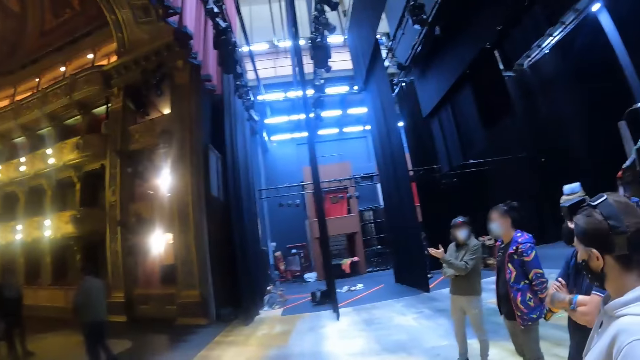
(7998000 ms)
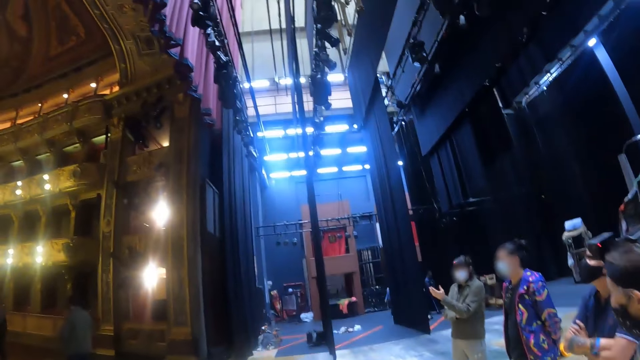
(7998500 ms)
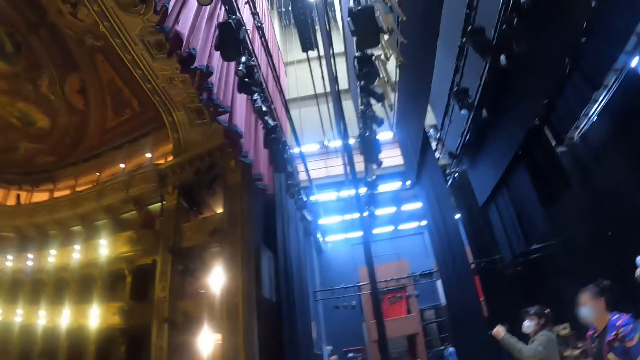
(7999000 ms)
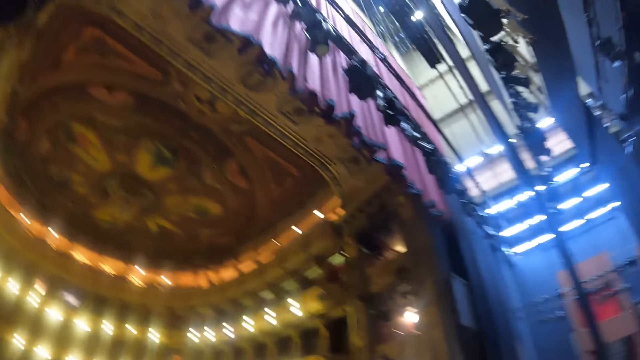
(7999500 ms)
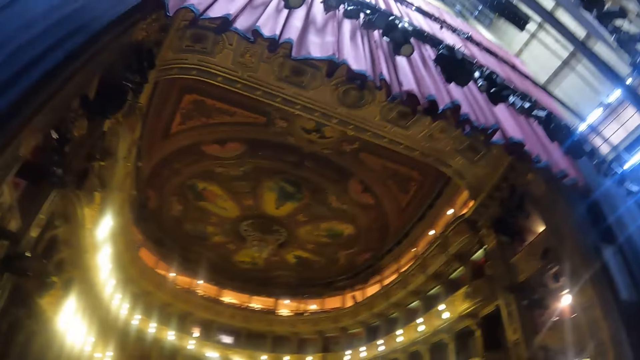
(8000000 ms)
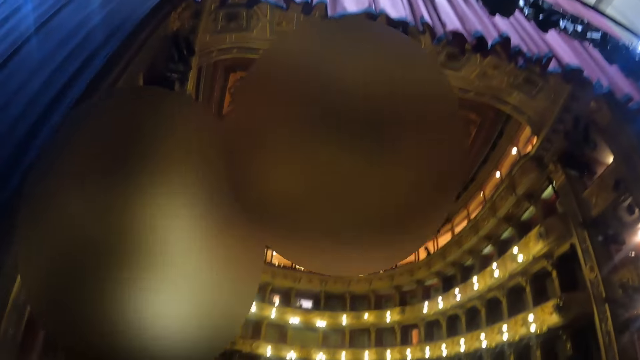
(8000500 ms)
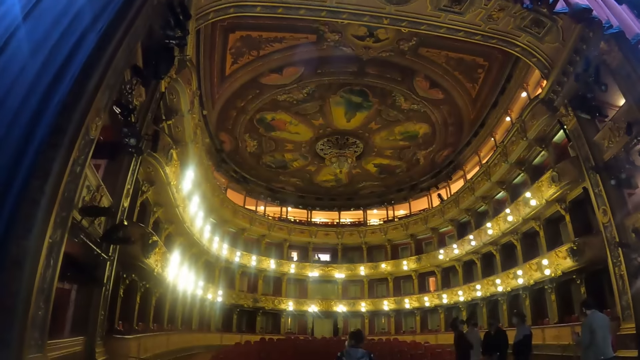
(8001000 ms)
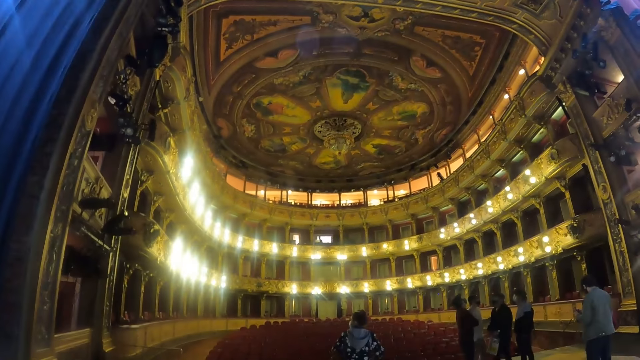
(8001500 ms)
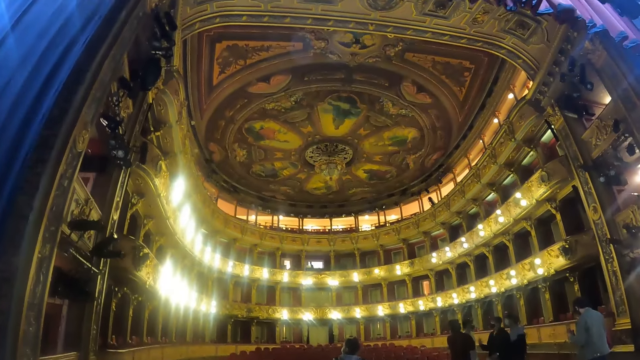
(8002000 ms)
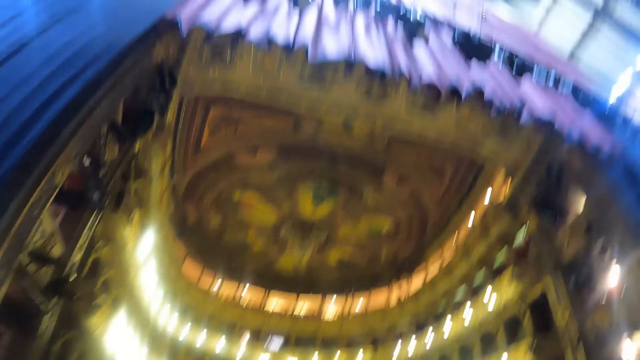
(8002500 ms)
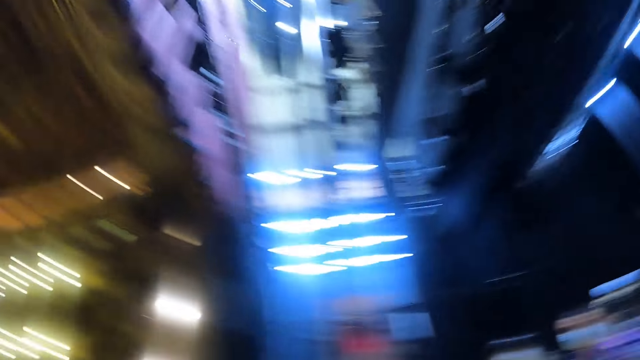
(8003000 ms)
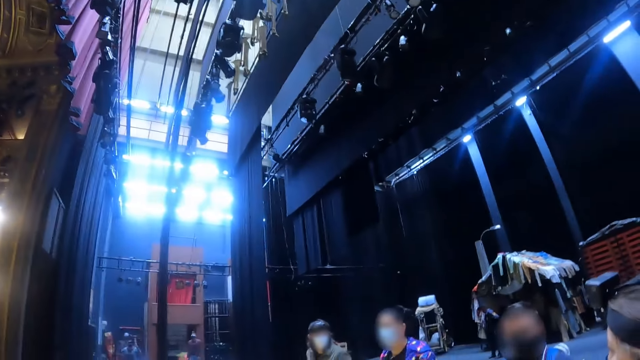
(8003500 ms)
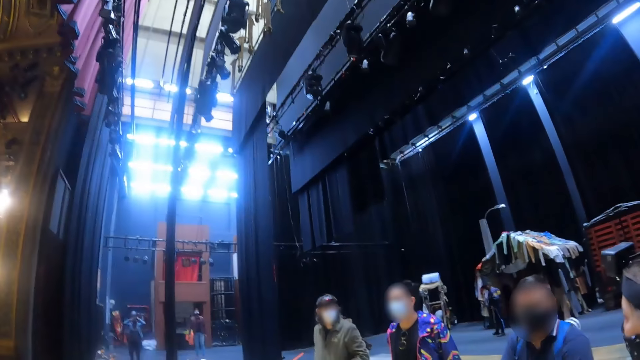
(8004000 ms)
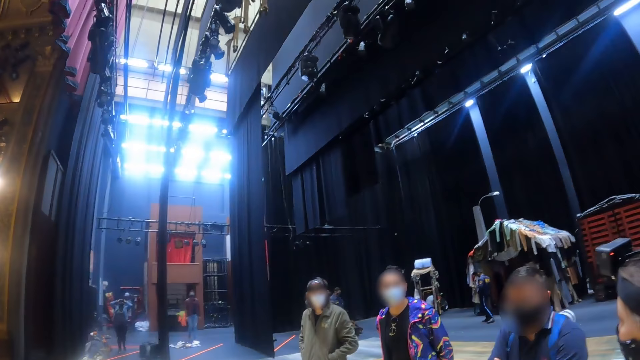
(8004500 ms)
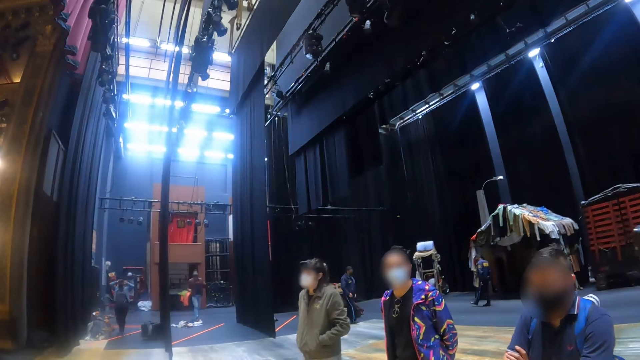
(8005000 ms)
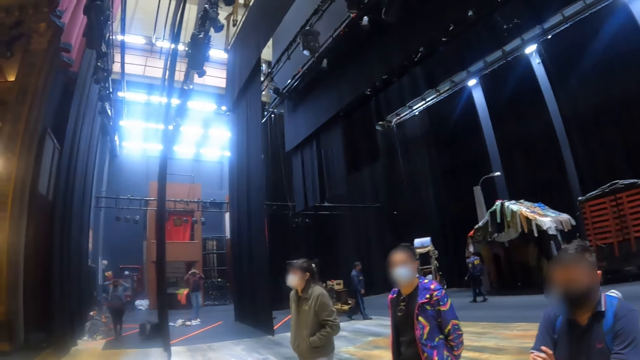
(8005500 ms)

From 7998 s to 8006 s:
The camera wearer looks around.

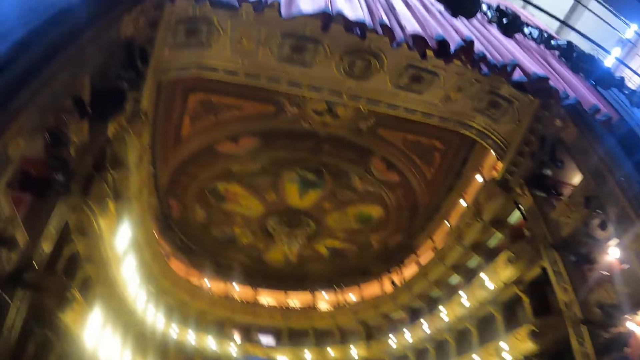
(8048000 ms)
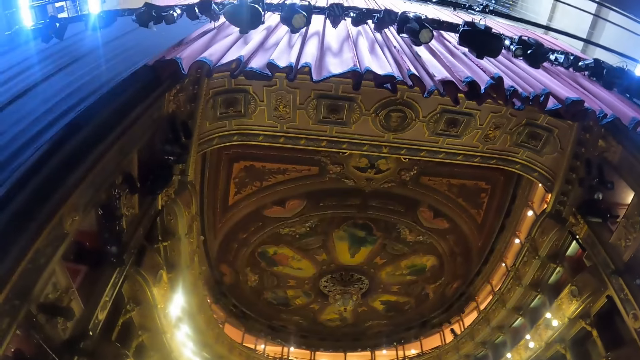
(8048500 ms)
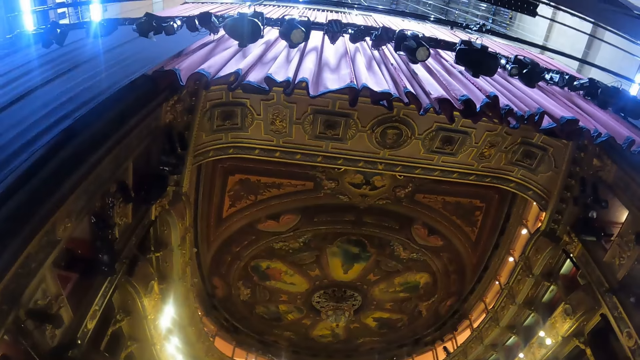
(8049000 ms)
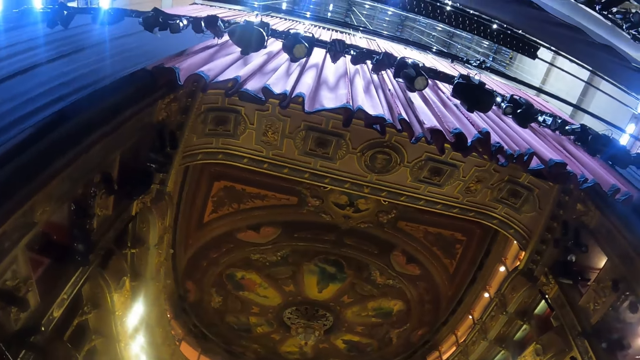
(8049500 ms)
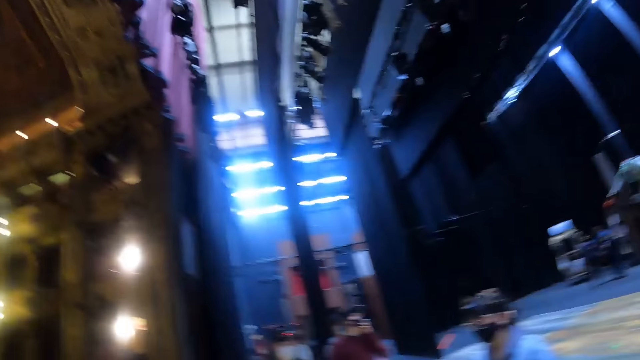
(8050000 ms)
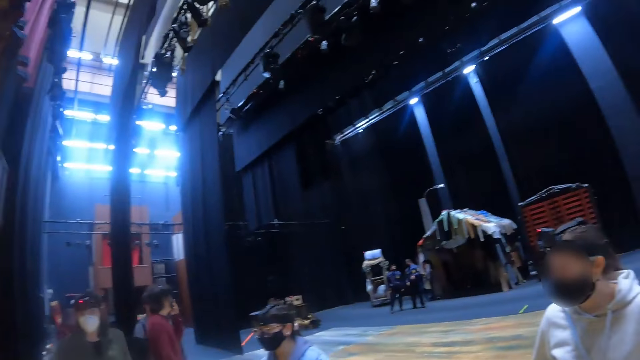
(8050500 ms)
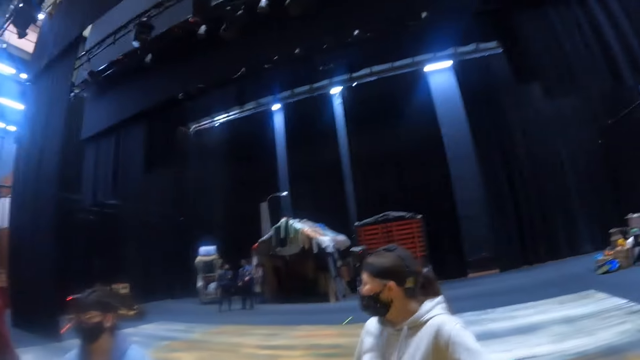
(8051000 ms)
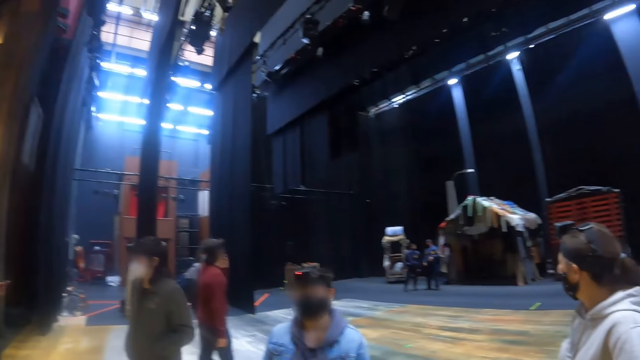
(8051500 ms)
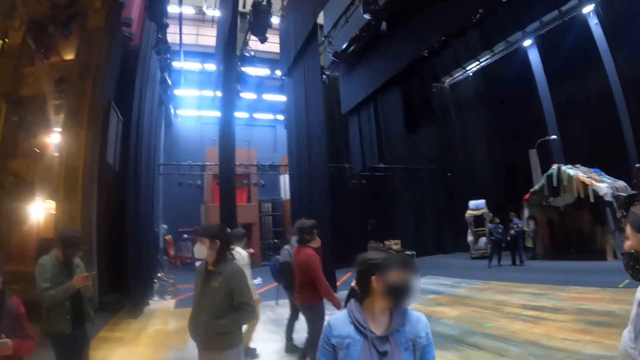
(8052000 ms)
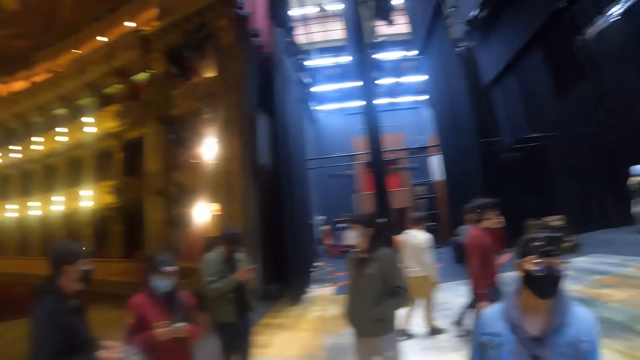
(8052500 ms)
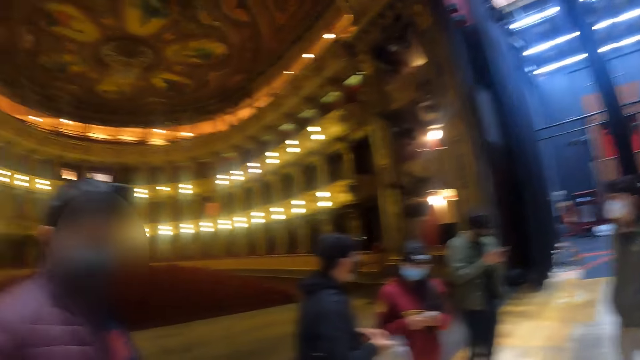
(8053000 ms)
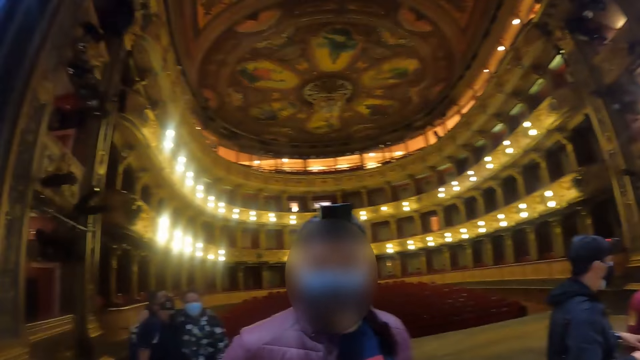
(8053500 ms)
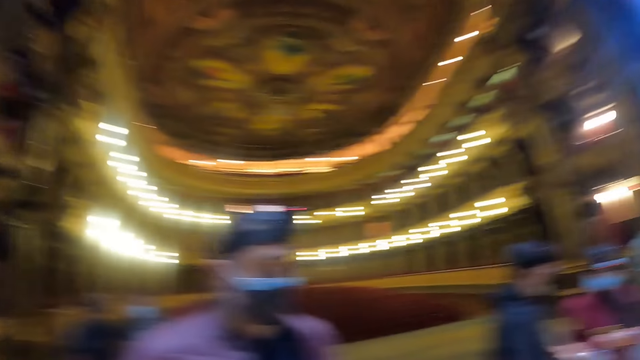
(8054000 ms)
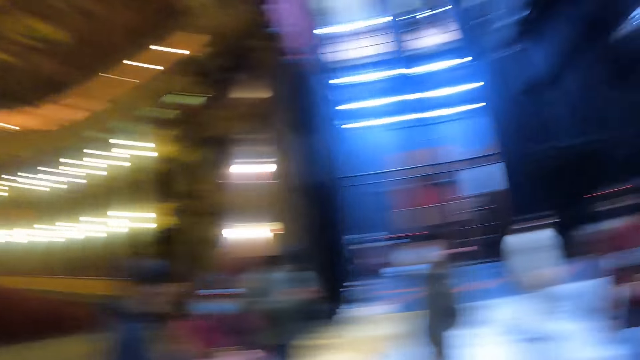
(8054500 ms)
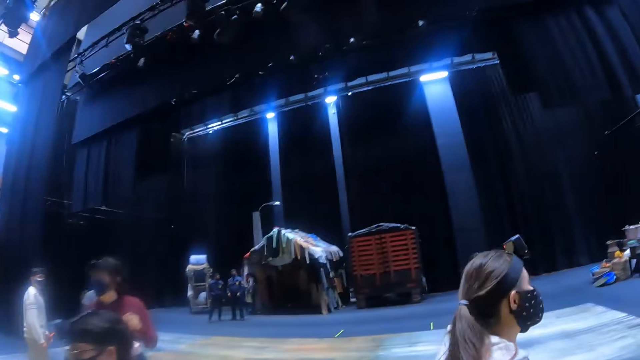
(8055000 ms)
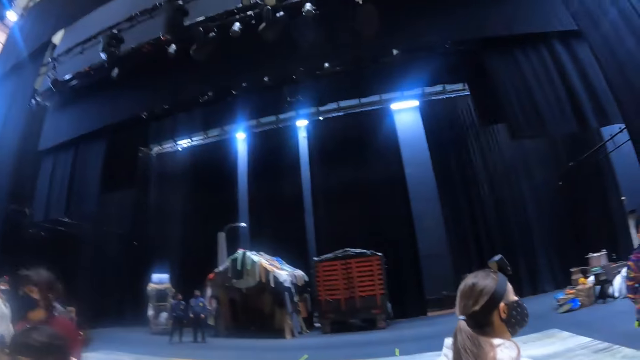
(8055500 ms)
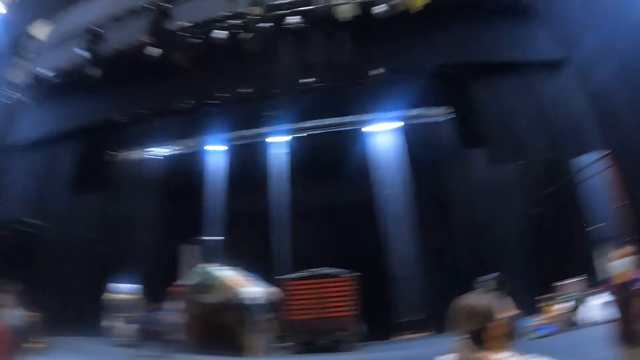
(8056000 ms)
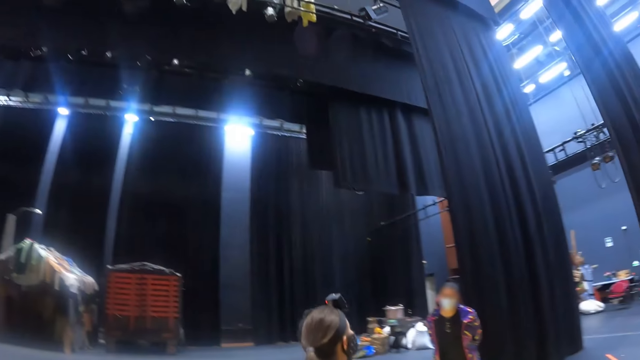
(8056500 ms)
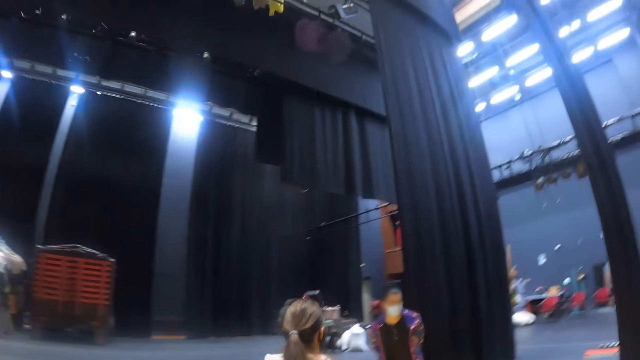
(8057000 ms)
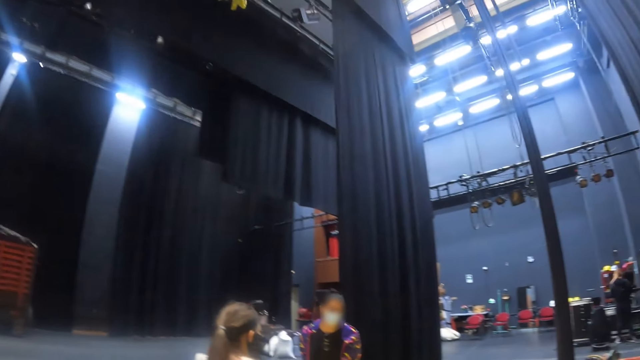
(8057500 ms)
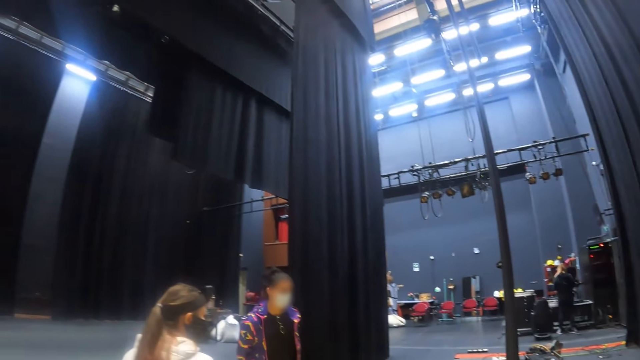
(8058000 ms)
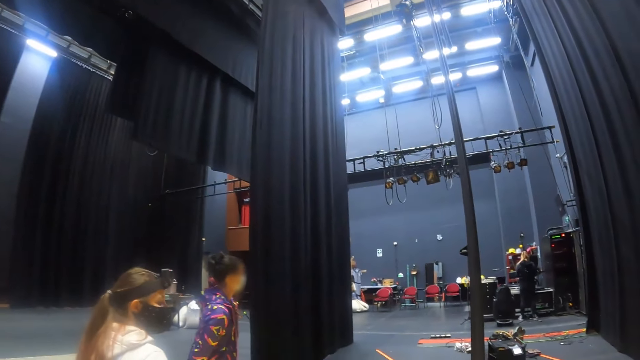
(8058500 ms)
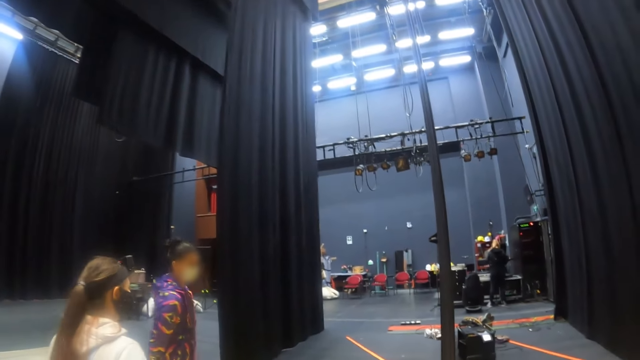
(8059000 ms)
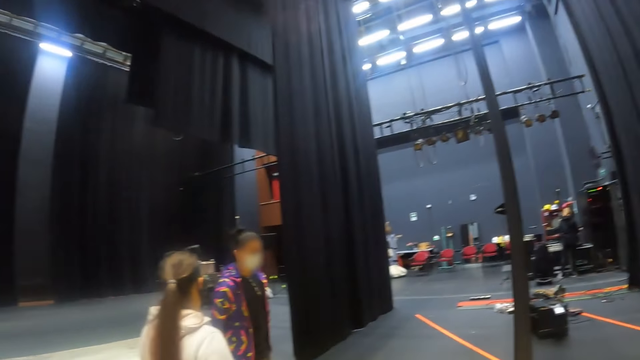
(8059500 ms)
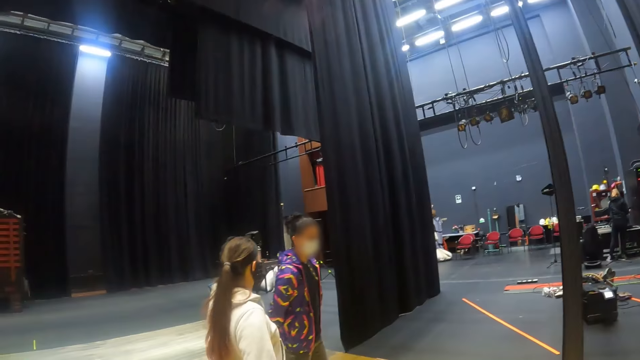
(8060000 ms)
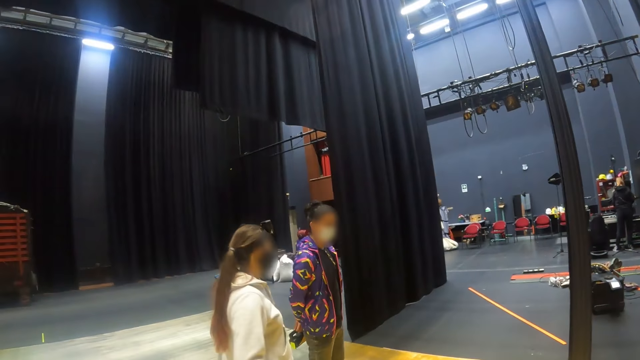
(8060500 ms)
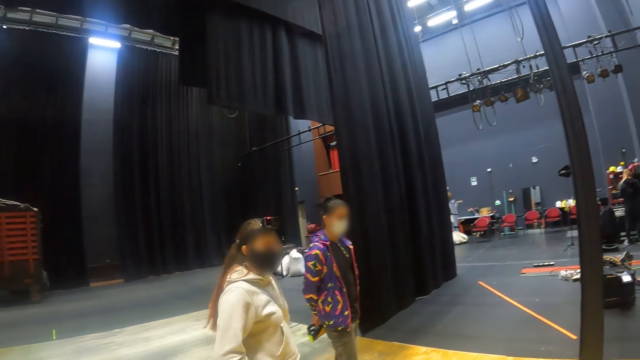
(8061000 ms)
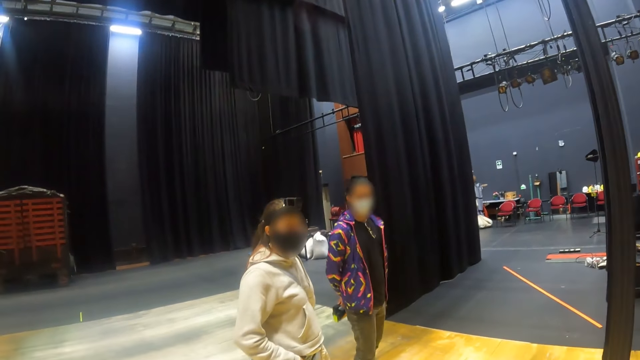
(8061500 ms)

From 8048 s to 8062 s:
The camera wearer looks around the theater stage.
